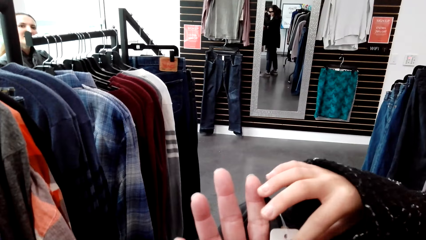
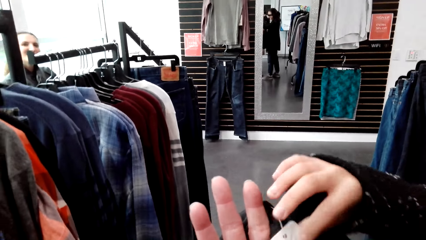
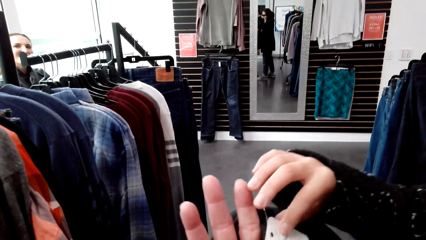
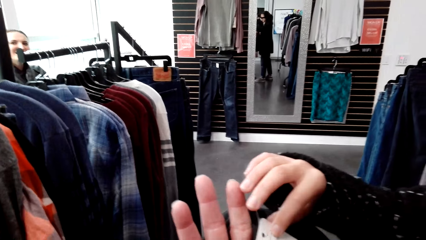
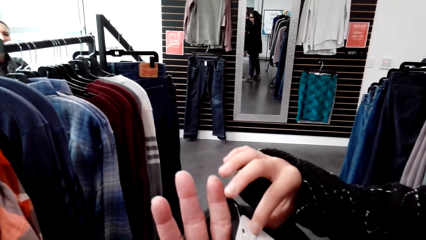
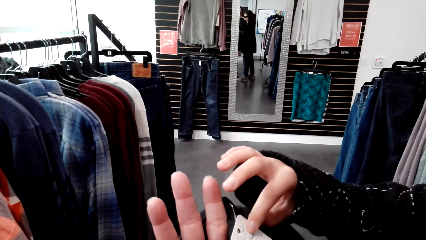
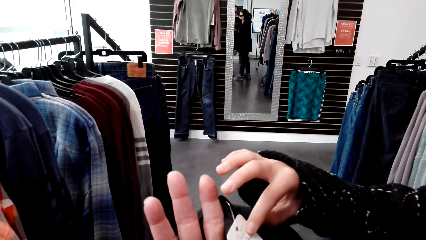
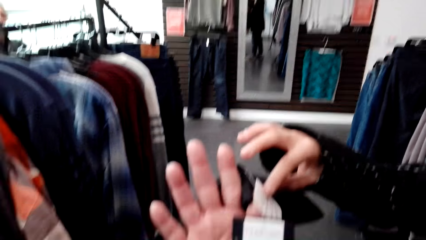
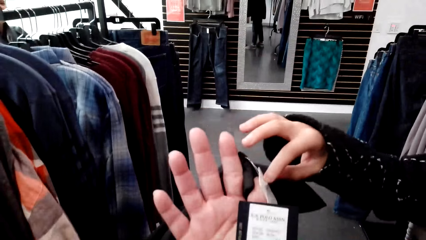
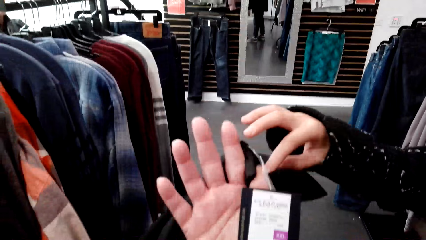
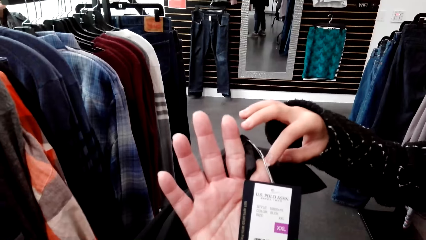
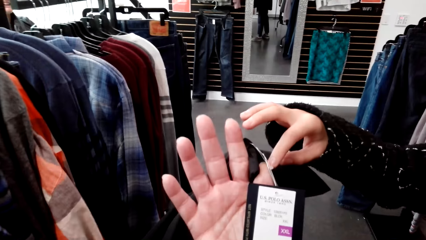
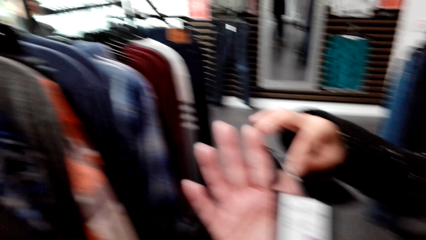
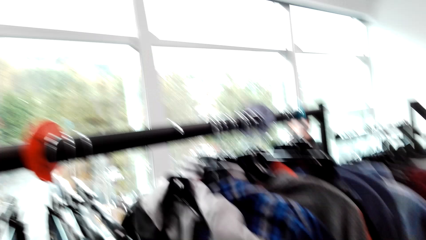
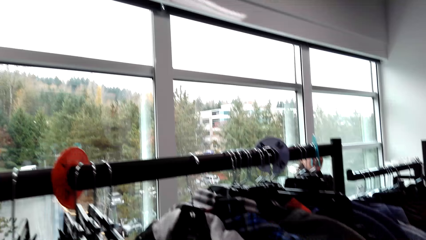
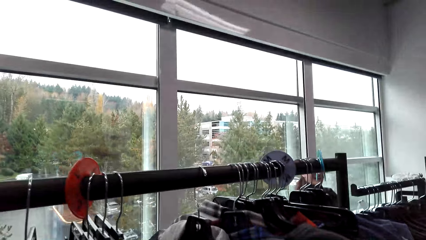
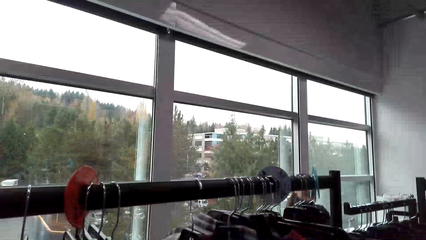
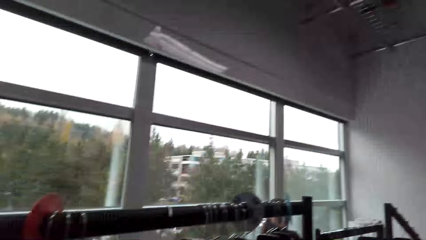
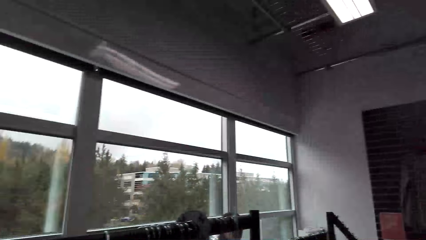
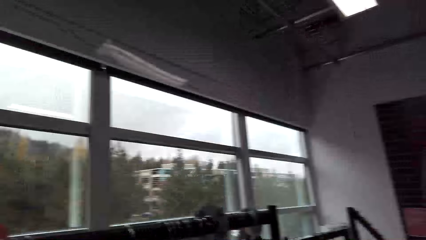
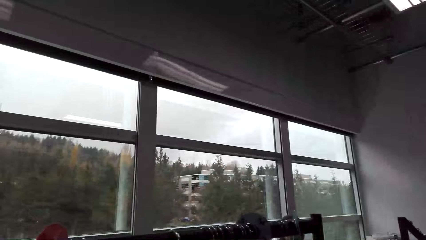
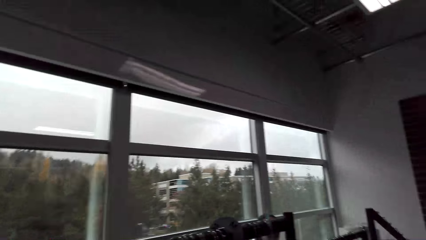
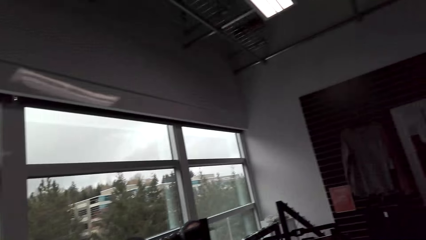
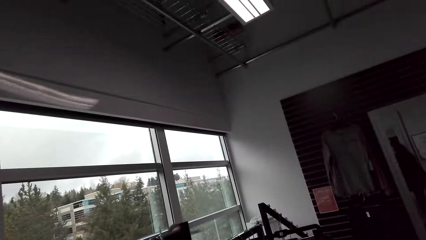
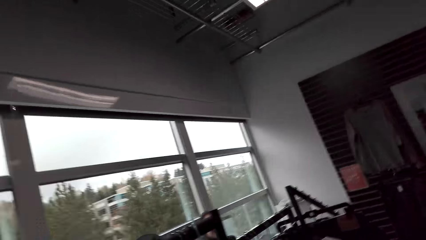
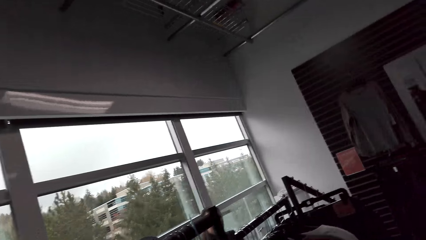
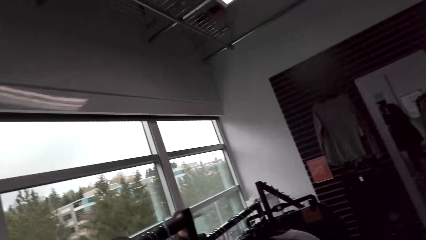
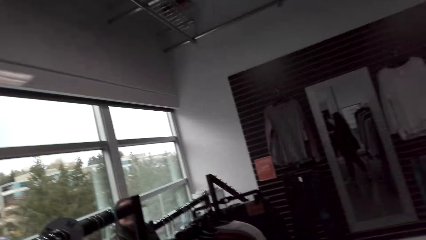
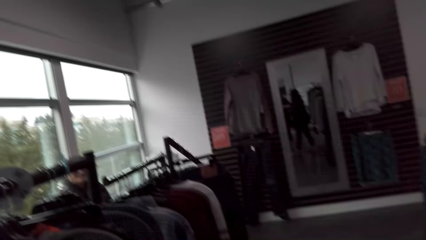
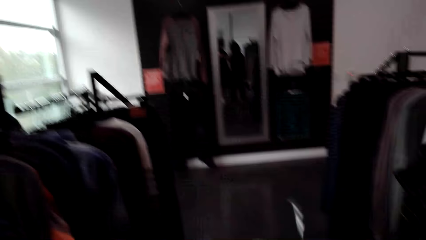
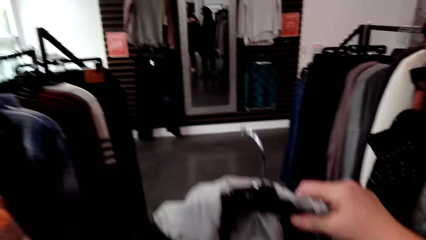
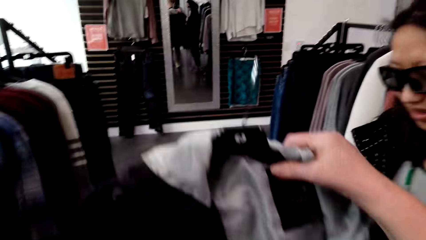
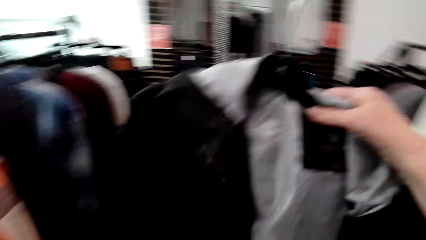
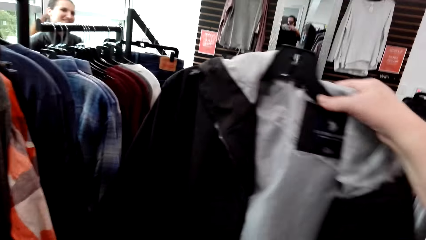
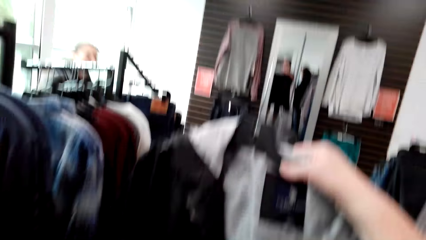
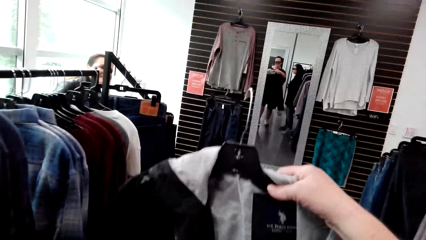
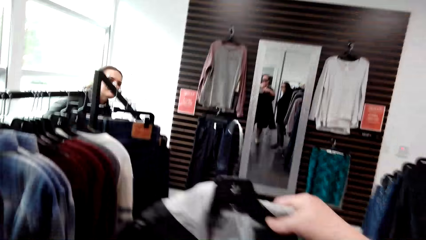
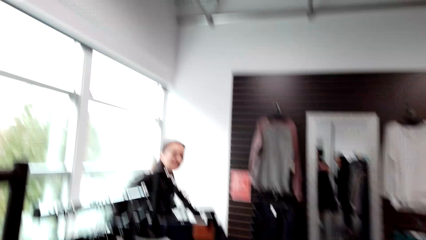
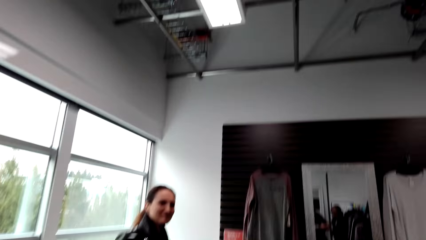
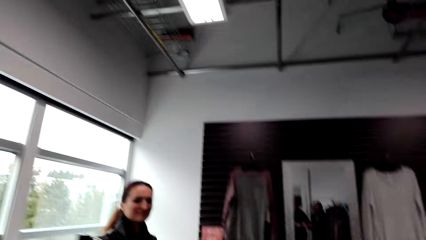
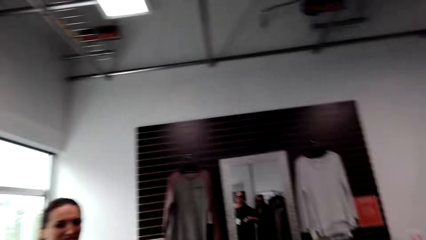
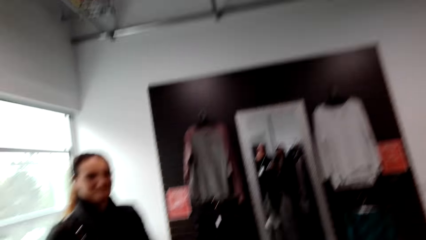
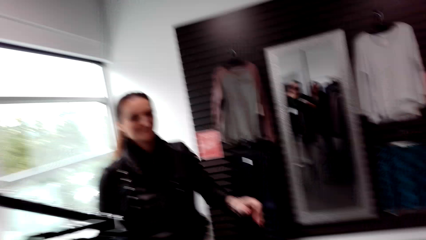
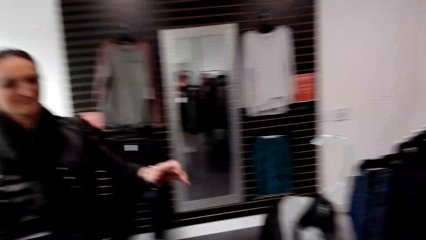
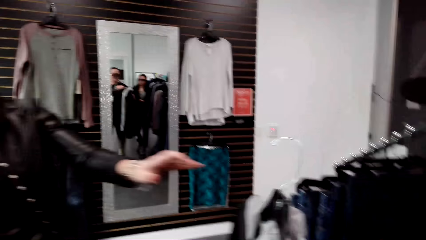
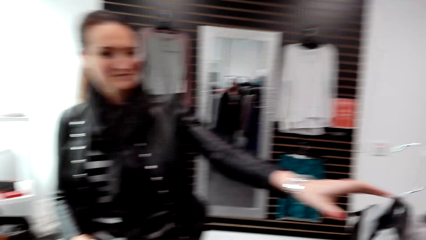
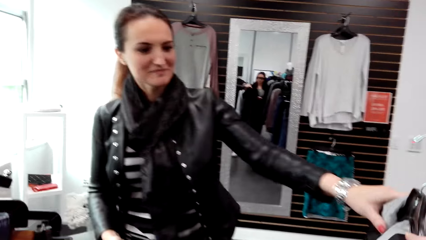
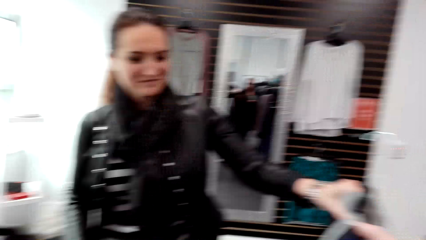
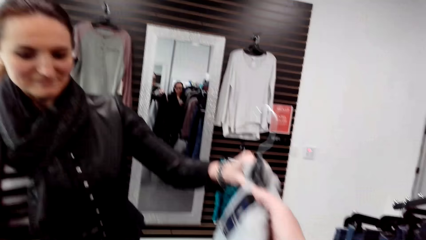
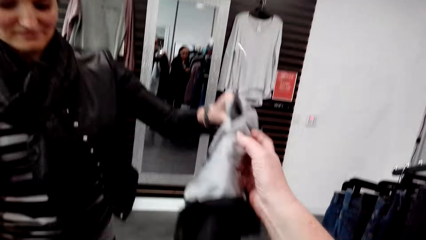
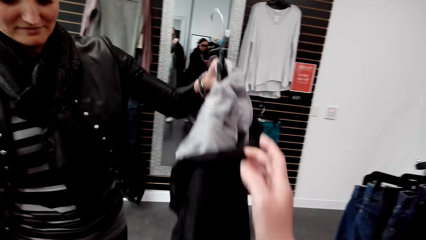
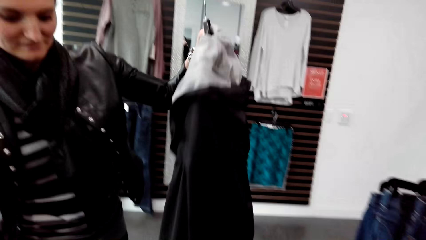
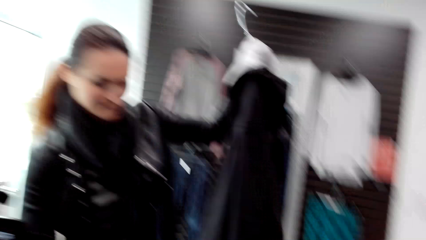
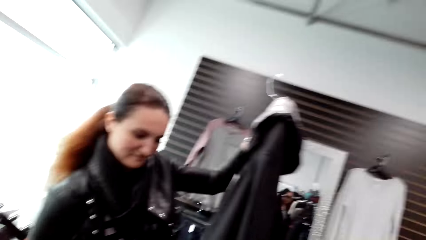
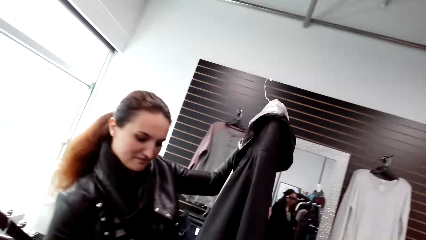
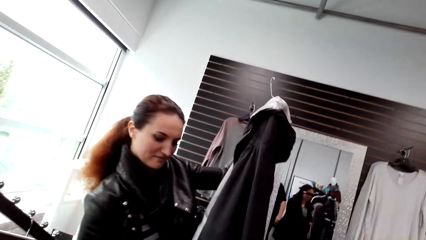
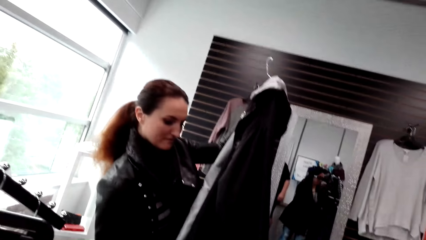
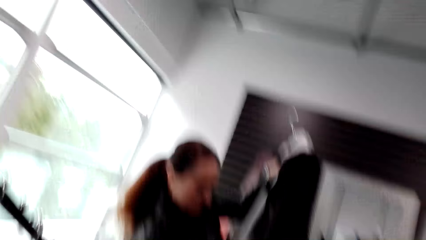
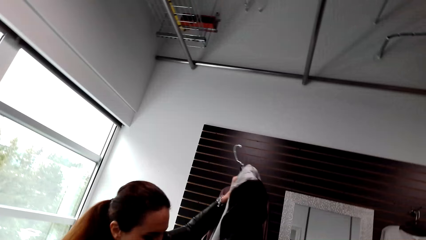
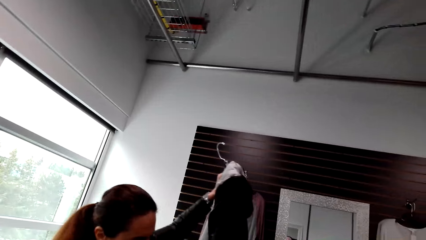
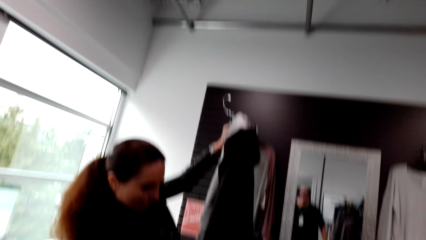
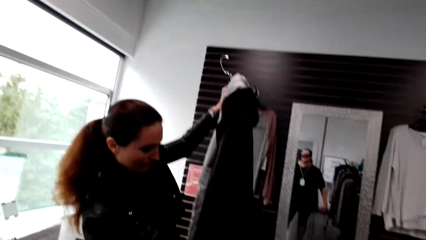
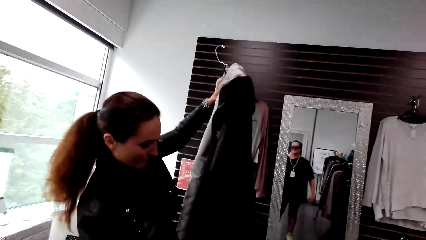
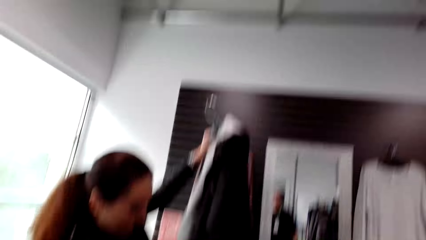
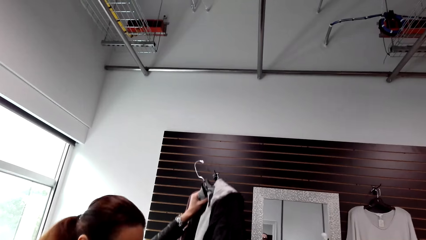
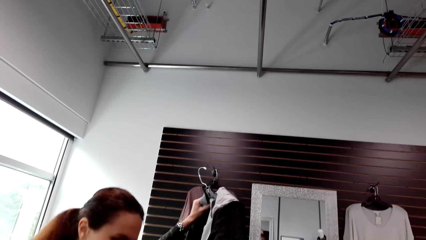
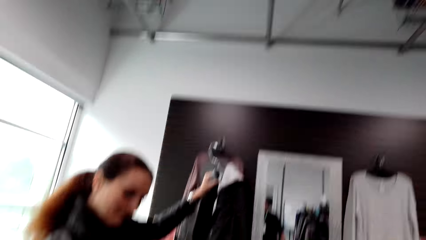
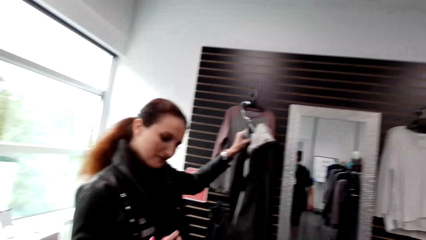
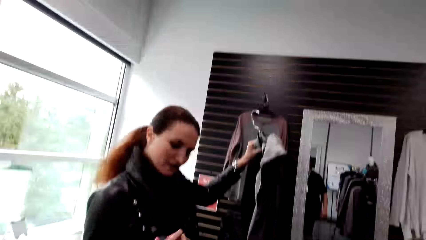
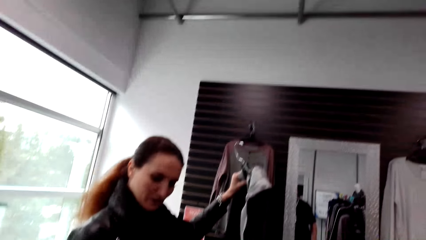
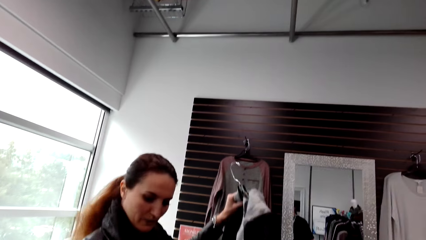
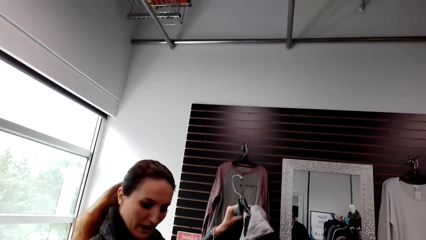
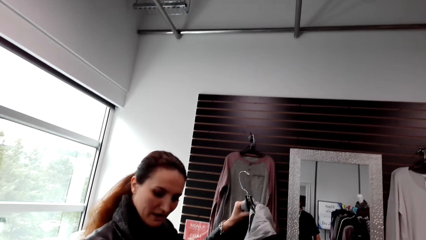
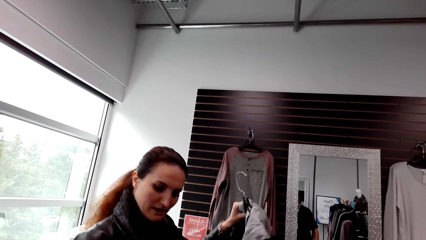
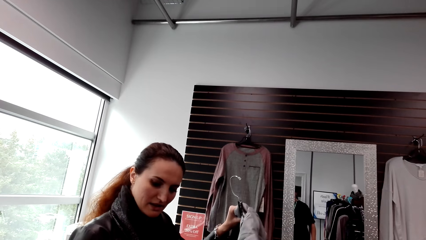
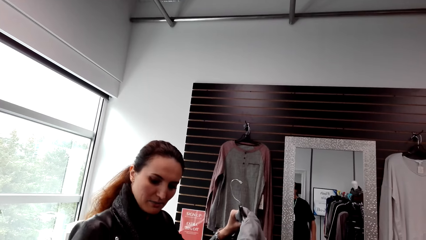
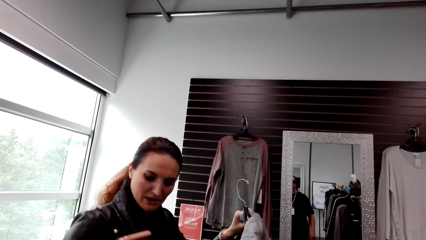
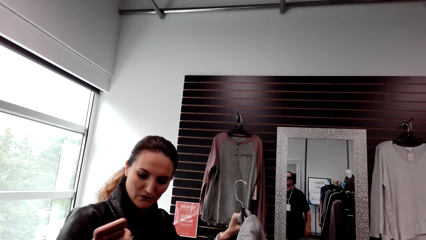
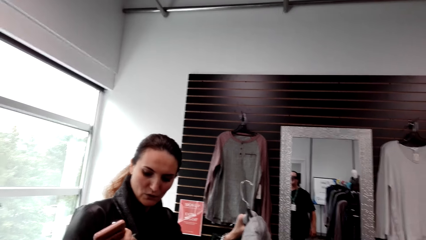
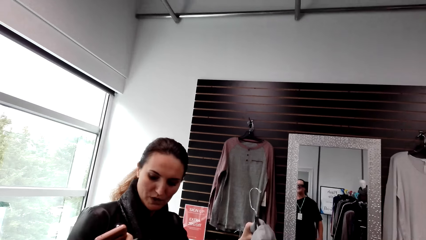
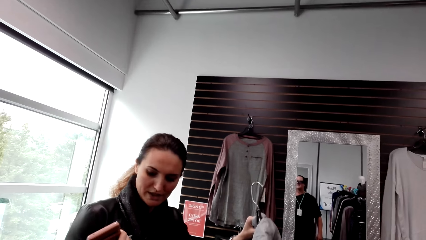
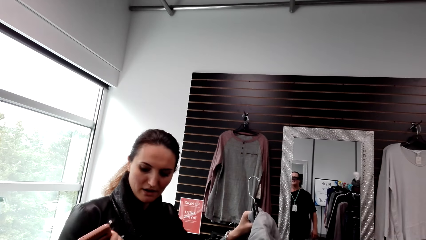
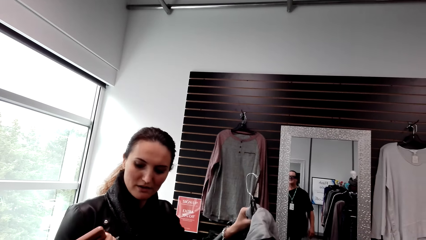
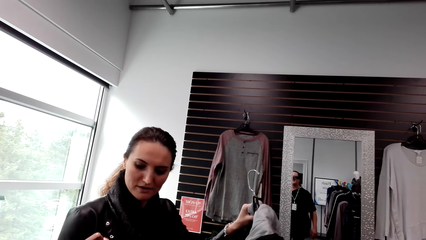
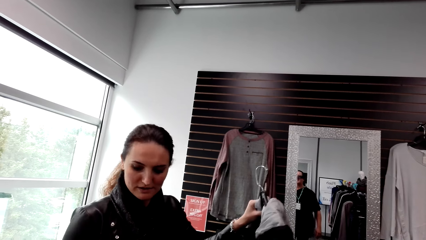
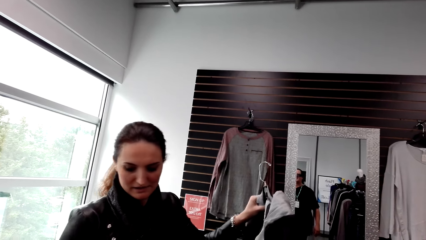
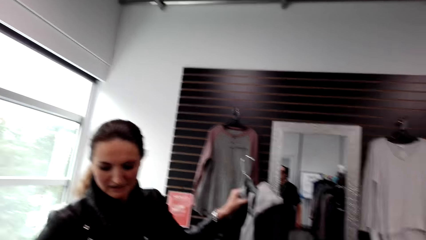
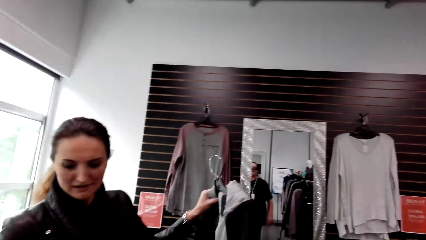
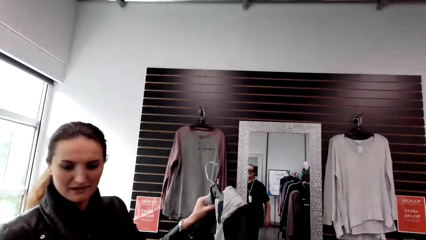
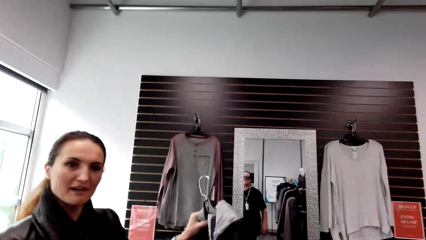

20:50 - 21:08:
A woman holds the clothes tag. The camera wearer laughs. The woman speaks to the camera wearer. The camera wearer speaks to the woman. They look at the jacket on the hanger and walk in the clothes store. They give the jacket to another woman. The other woman takes the jacket from the camera wearer. The other woman looks at the jacket. The first woman speaks to the camera wearer.
